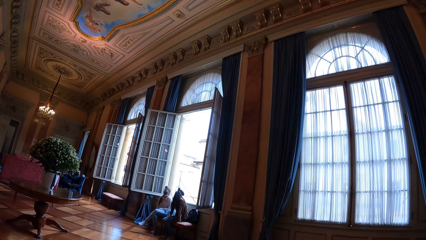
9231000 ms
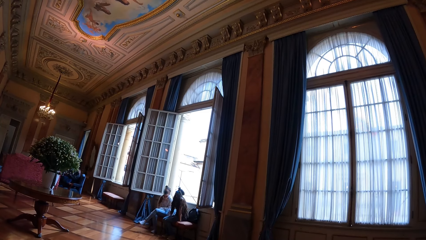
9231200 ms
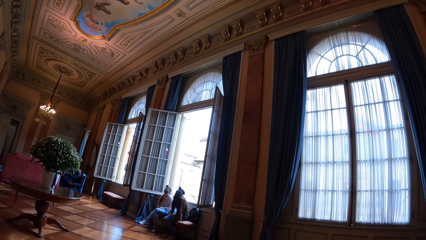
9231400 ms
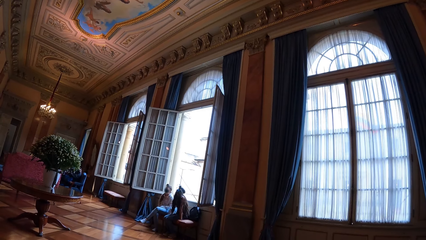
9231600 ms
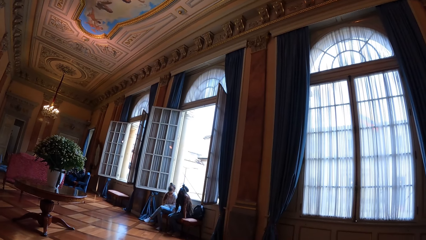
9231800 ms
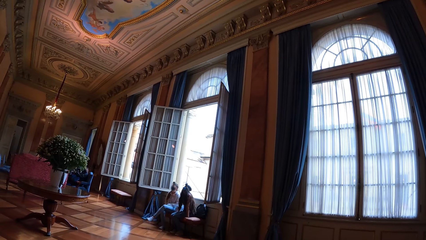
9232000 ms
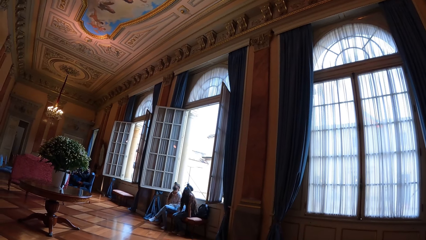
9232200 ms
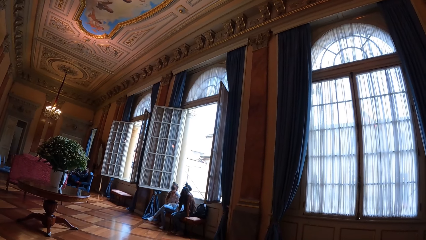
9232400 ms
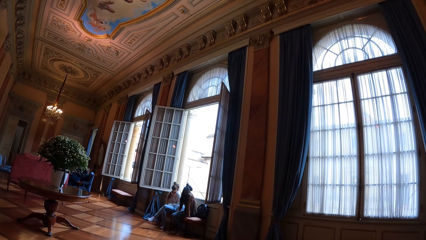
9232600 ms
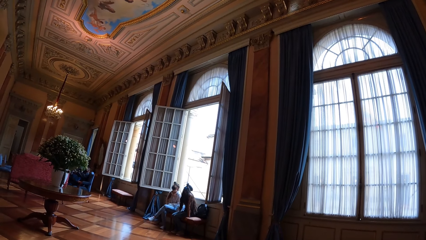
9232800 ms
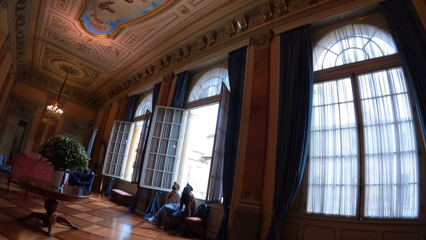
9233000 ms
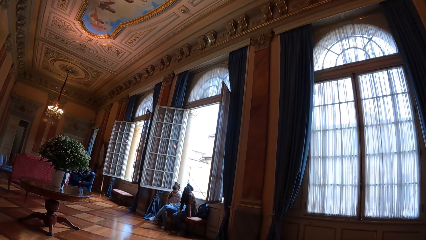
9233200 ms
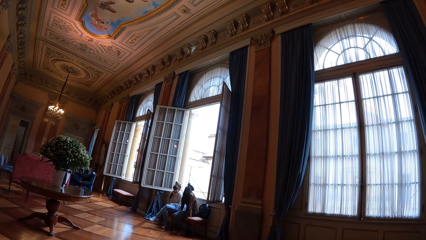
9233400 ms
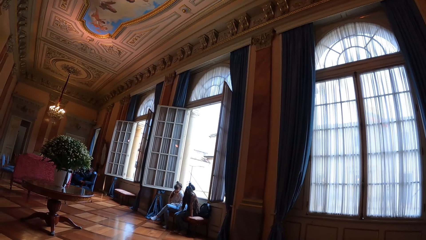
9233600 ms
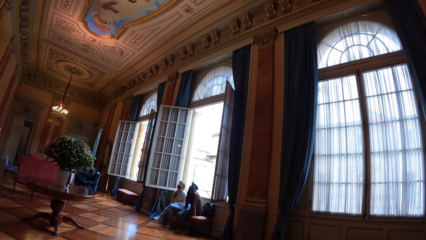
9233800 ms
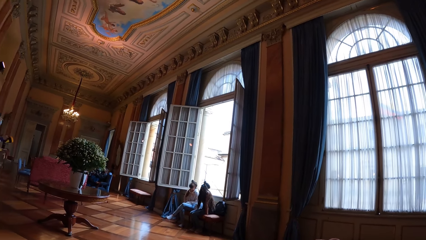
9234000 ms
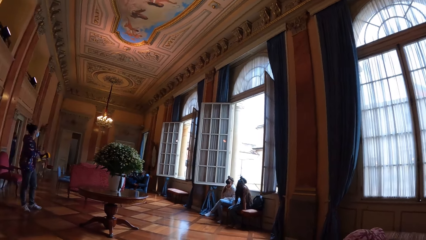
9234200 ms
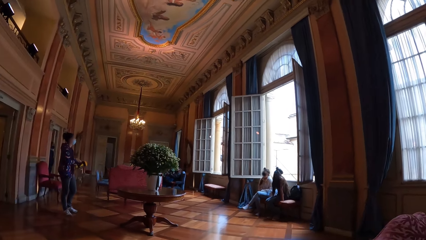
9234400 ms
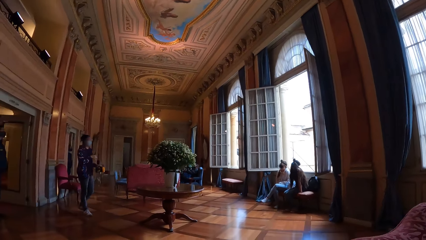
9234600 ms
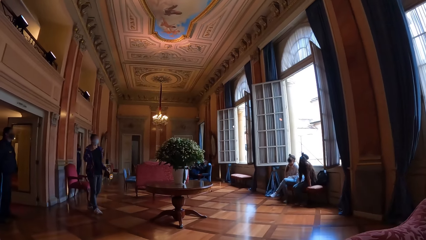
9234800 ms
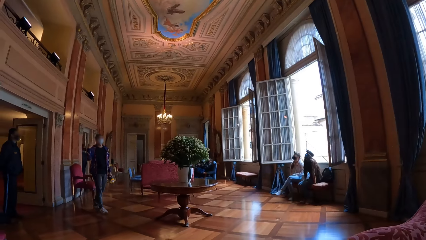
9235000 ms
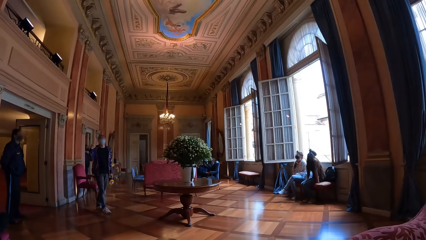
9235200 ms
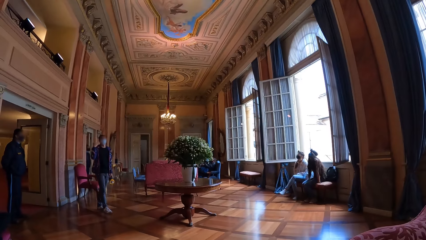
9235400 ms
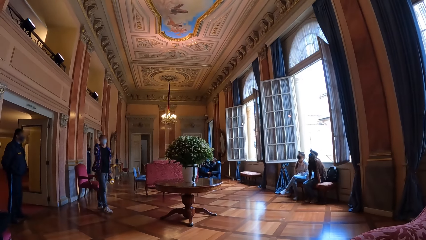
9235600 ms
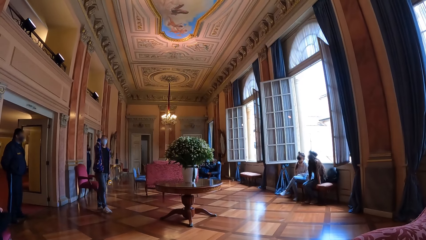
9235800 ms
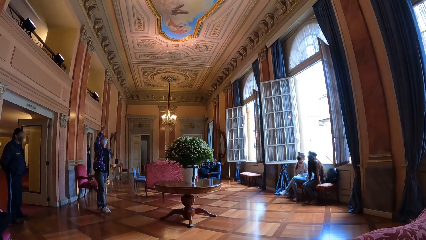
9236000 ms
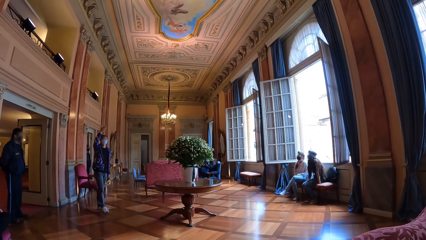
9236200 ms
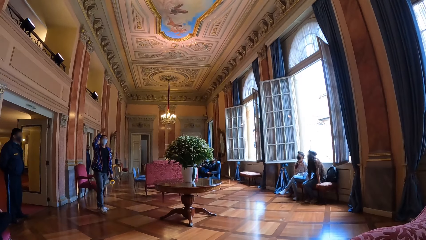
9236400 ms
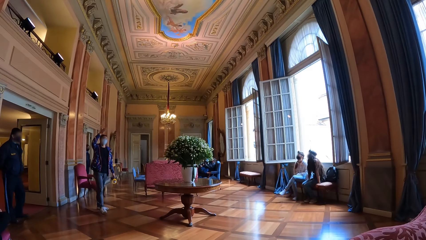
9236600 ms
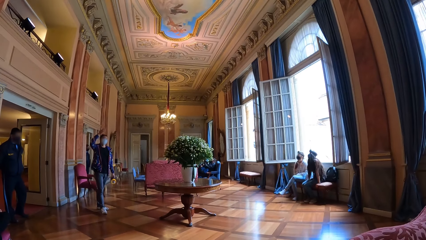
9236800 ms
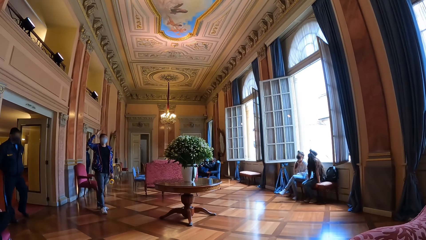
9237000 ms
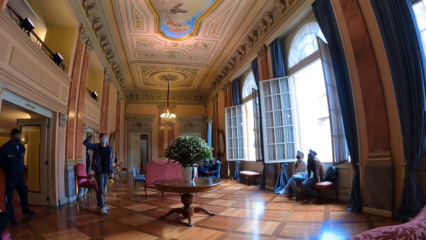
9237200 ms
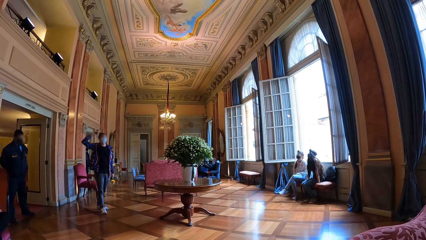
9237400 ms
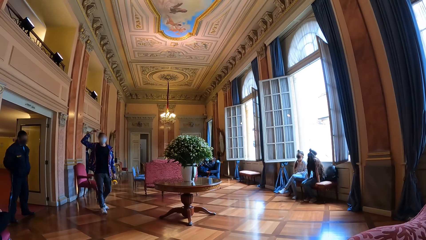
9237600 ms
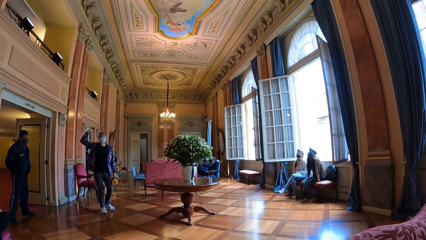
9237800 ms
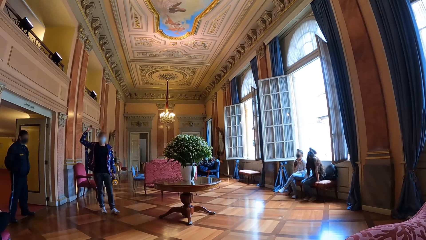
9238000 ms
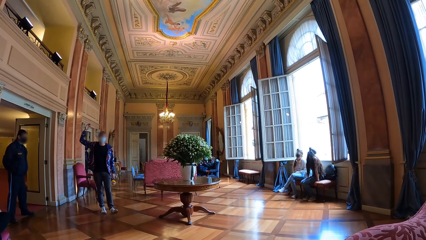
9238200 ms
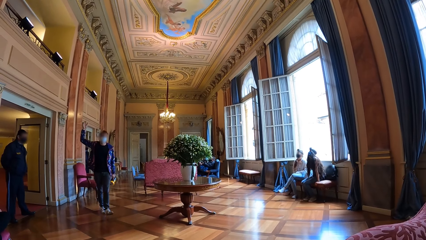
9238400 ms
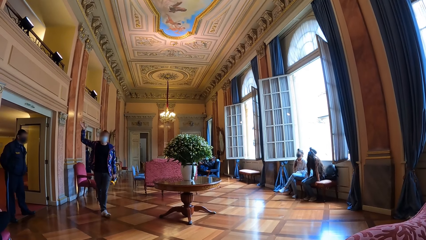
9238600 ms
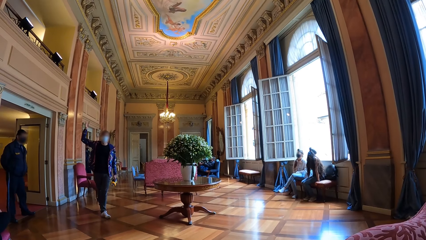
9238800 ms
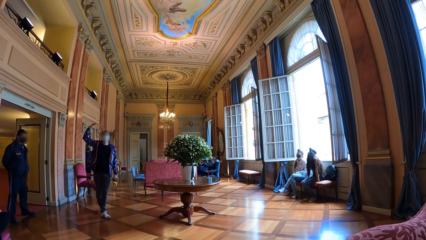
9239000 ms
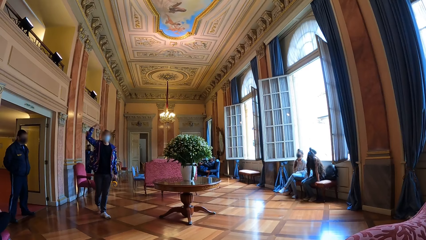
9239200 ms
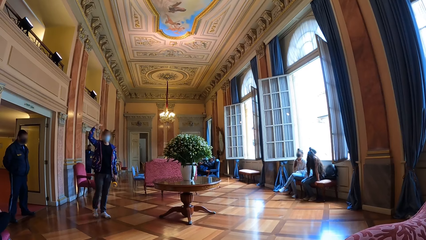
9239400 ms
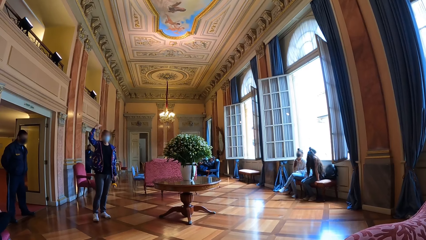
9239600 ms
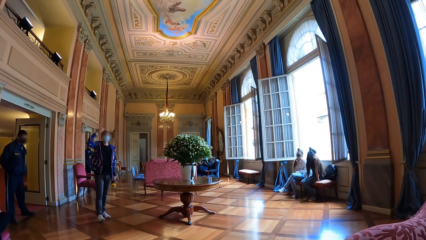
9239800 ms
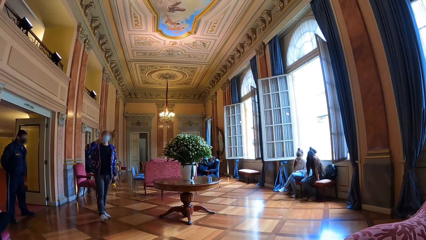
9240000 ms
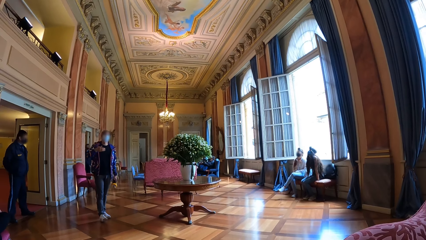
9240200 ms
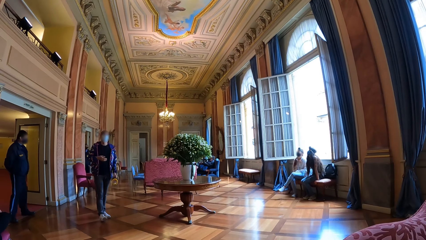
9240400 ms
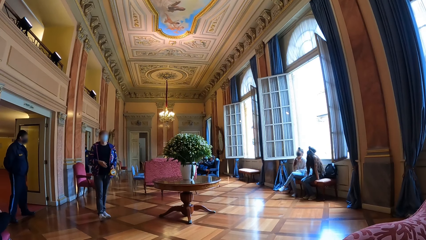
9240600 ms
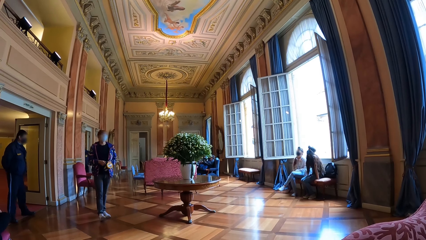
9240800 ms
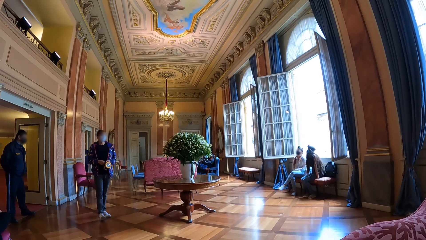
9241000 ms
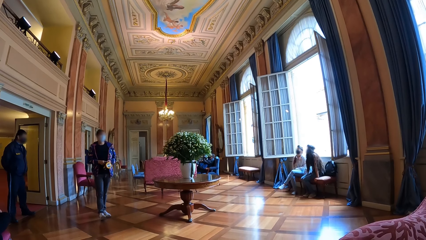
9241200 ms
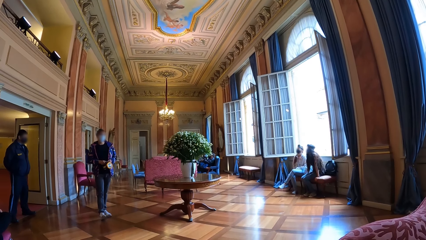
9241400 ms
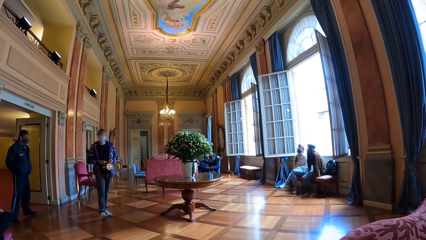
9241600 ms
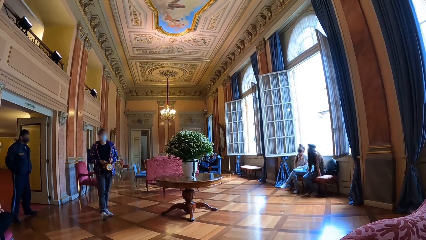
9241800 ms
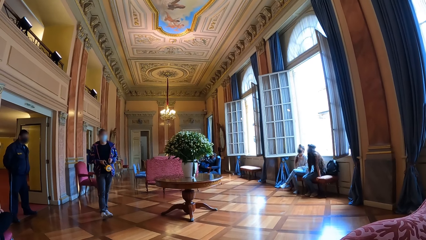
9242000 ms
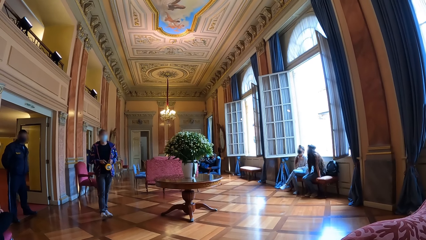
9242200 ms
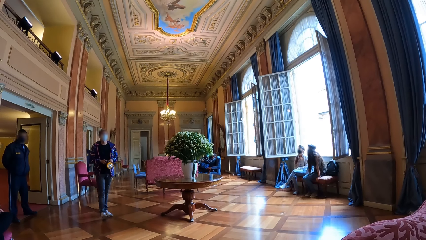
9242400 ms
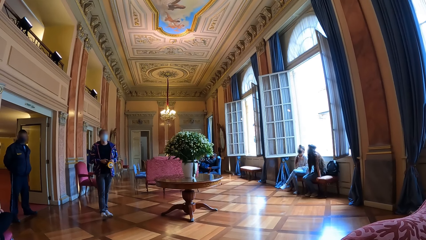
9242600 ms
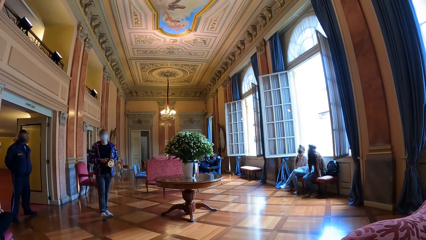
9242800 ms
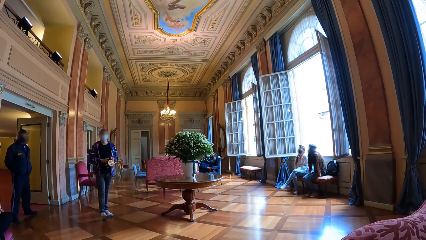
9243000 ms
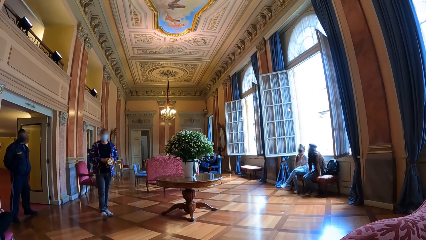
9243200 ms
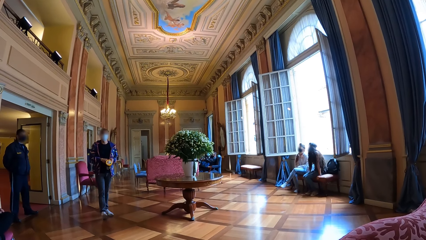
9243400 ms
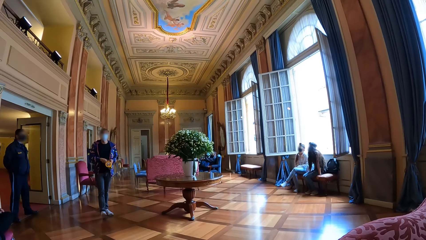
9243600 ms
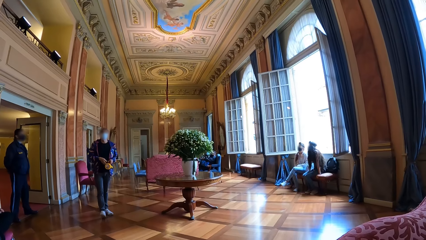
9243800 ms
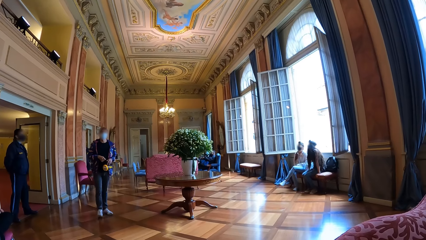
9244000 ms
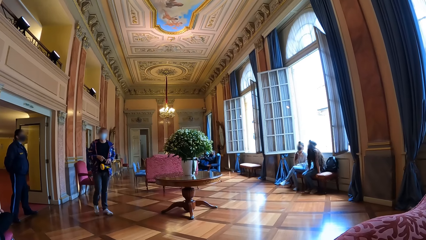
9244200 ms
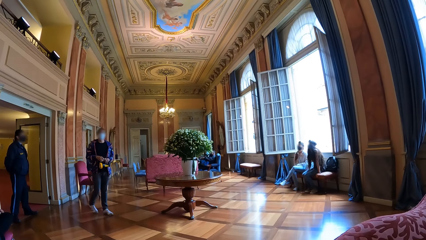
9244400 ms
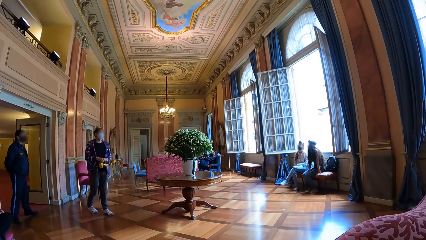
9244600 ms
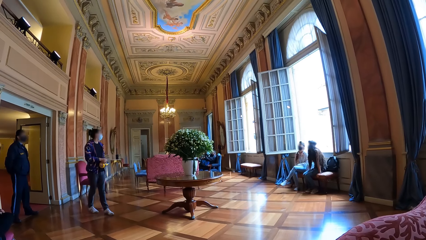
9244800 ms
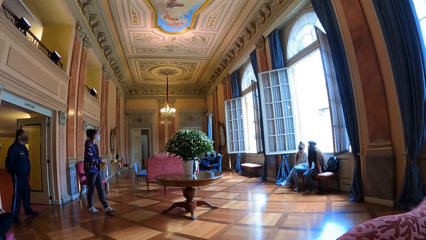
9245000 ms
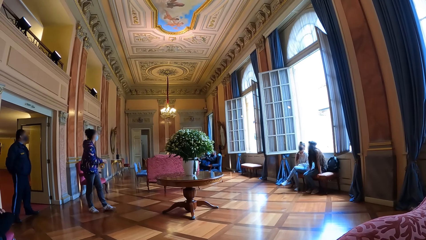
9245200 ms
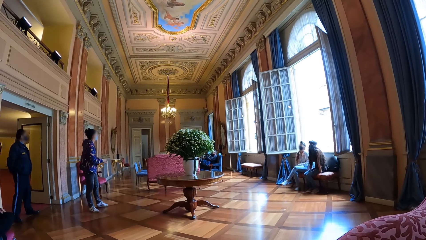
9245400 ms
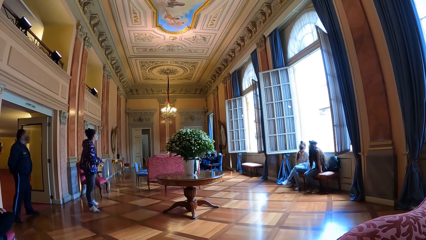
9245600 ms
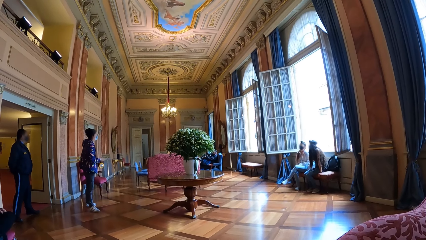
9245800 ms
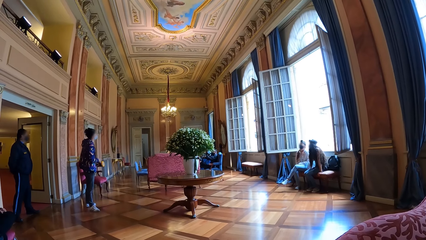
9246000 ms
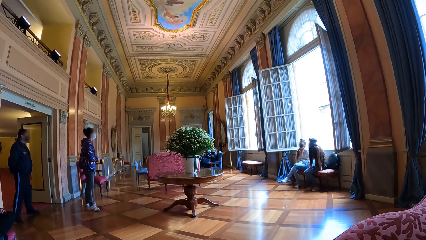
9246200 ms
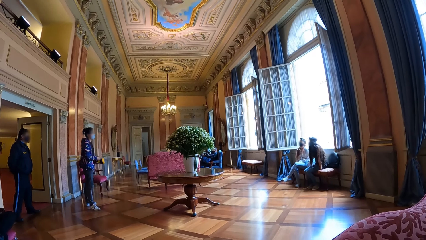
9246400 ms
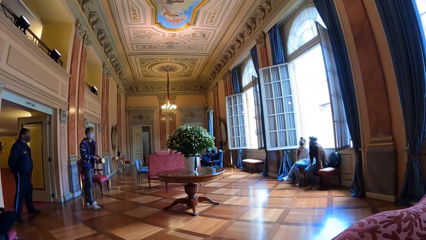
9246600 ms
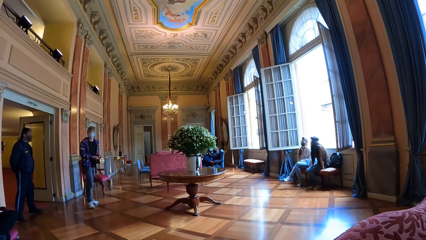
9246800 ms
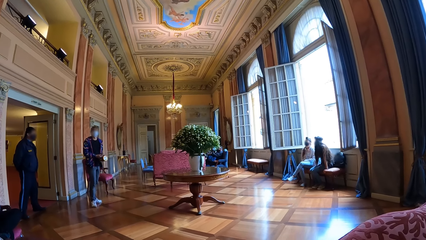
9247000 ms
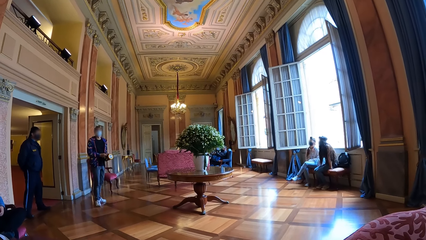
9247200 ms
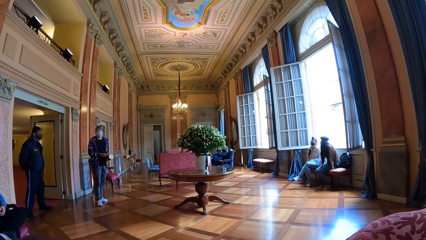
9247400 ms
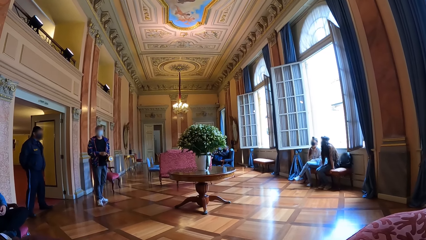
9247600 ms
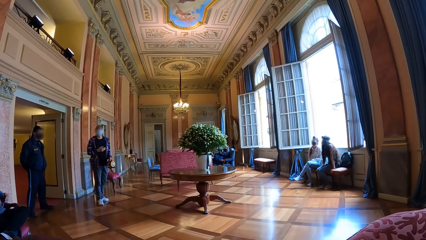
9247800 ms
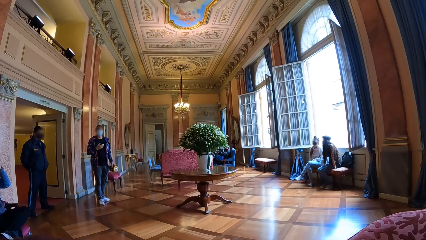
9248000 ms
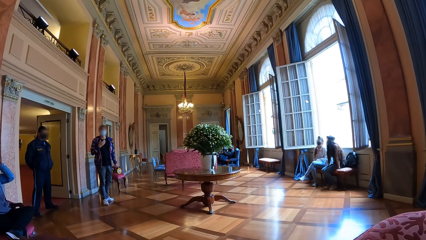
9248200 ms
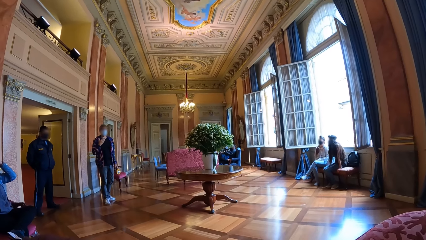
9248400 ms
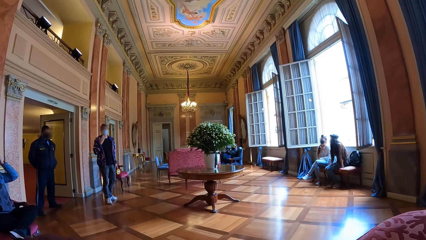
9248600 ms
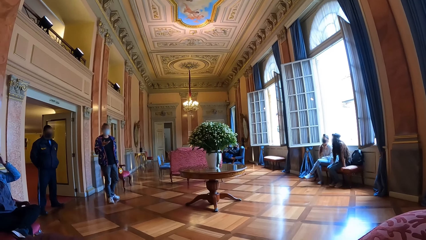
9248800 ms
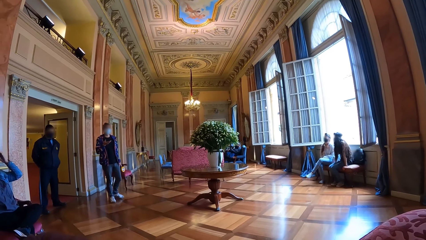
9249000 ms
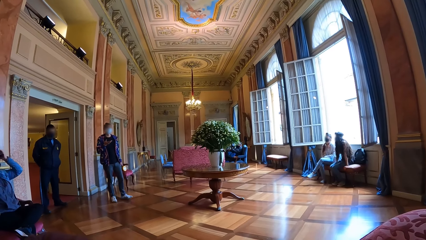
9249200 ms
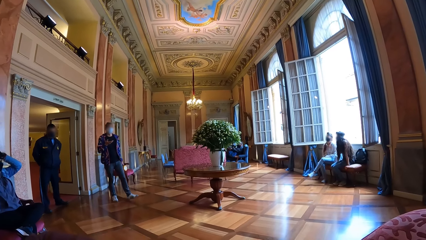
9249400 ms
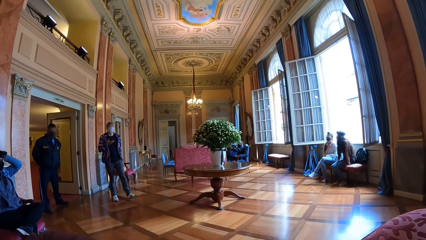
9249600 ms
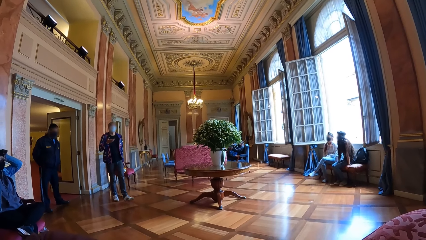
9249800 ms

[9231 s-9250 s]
A person talks with the people around the room. The person holds the spotlight with both hands. The person talks with the people around the room.
